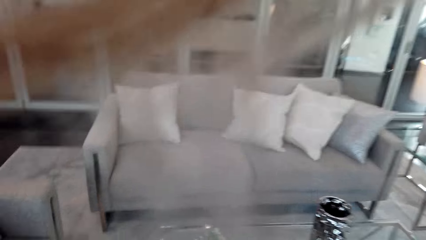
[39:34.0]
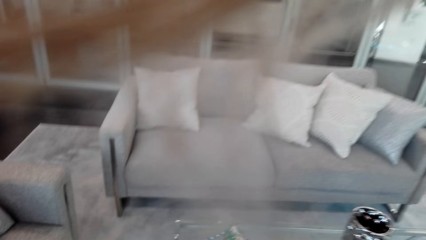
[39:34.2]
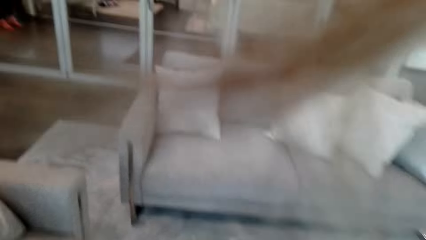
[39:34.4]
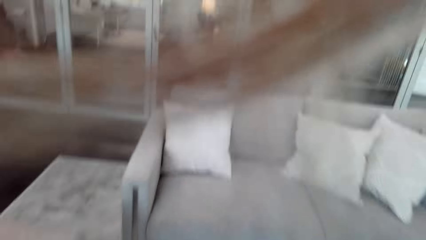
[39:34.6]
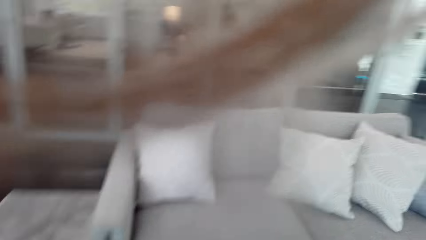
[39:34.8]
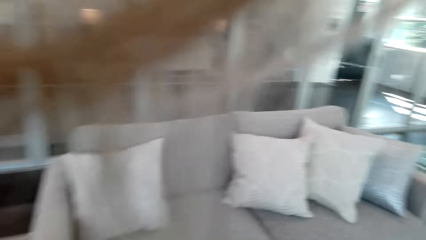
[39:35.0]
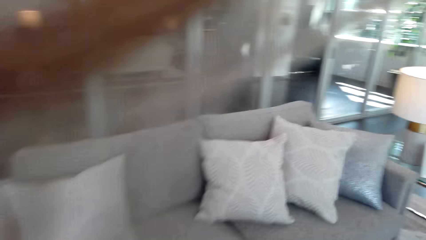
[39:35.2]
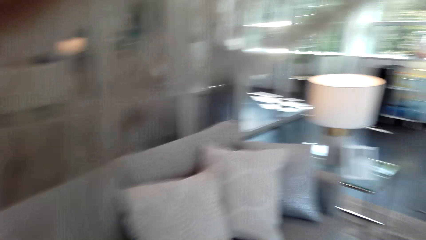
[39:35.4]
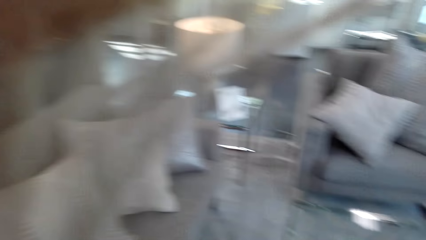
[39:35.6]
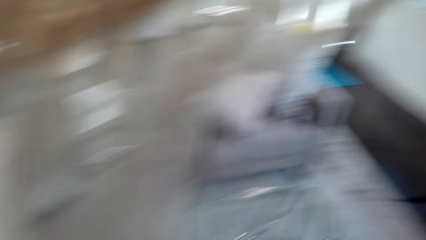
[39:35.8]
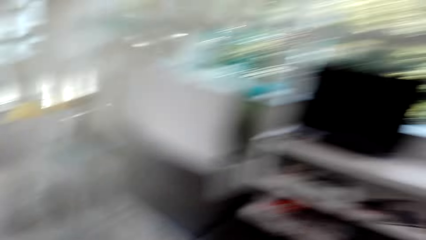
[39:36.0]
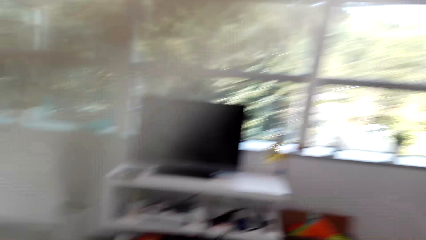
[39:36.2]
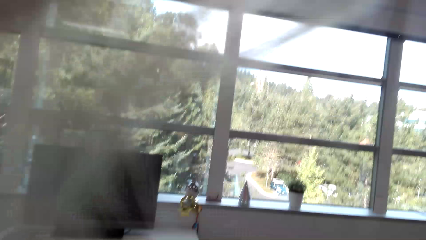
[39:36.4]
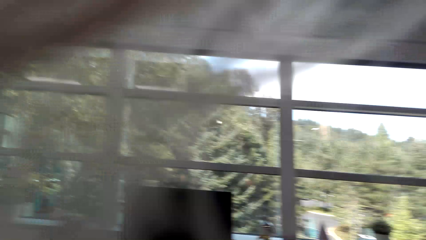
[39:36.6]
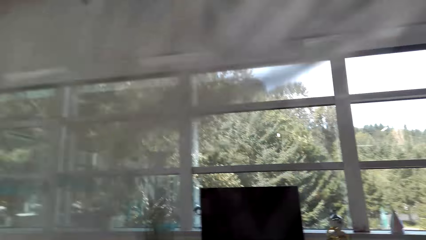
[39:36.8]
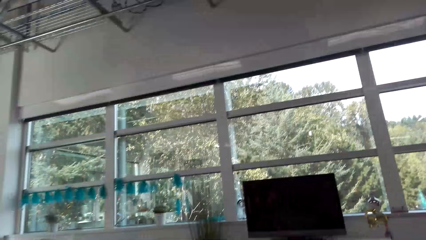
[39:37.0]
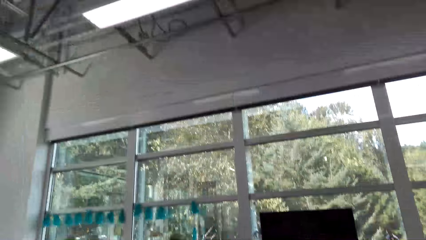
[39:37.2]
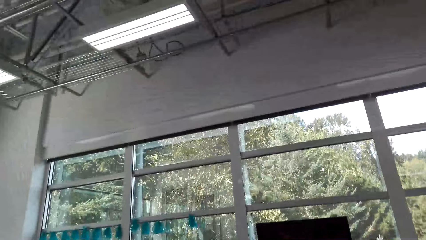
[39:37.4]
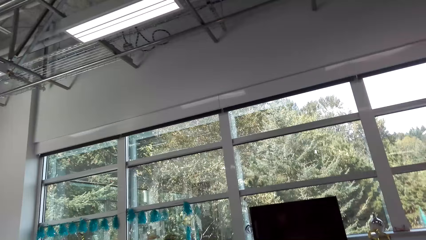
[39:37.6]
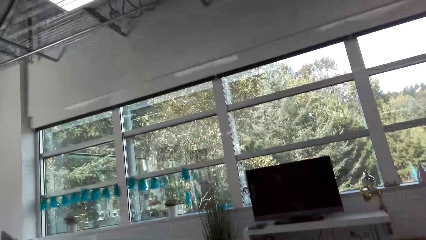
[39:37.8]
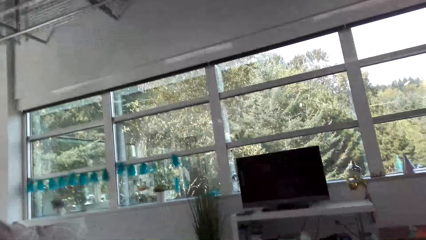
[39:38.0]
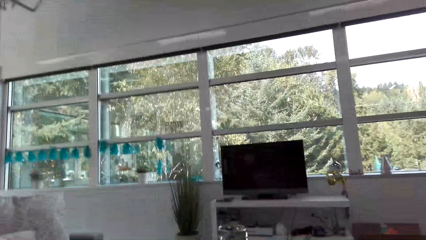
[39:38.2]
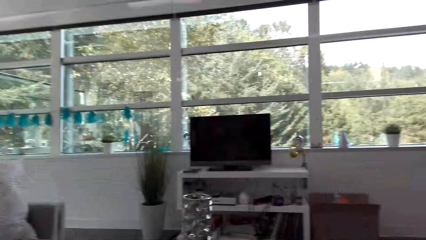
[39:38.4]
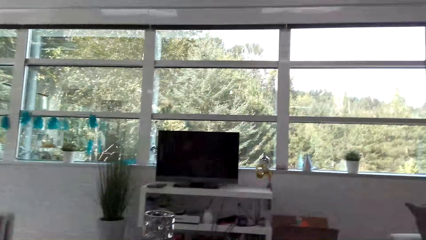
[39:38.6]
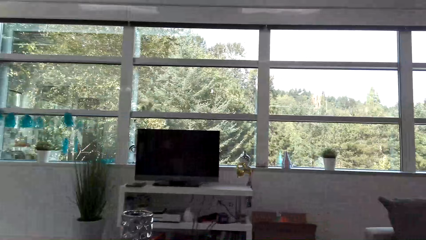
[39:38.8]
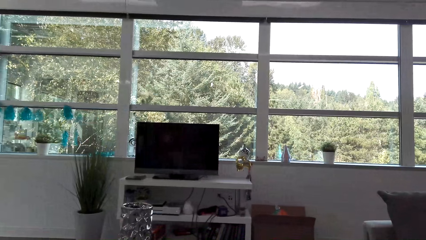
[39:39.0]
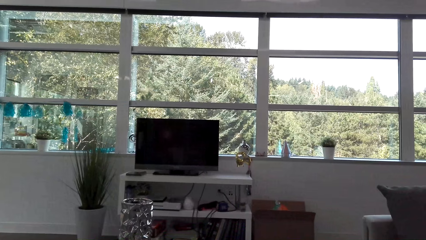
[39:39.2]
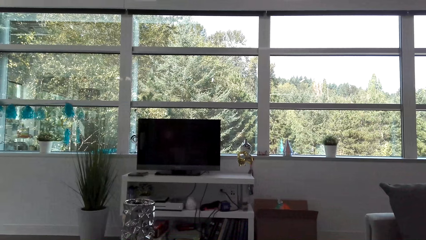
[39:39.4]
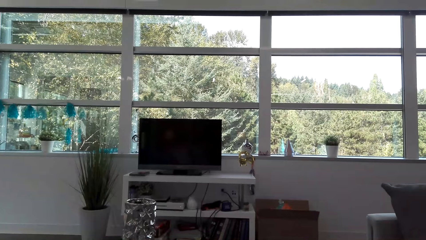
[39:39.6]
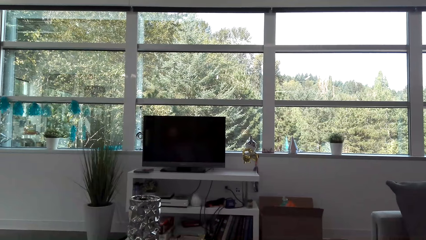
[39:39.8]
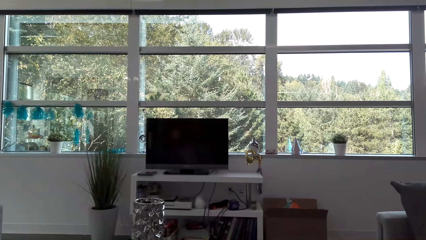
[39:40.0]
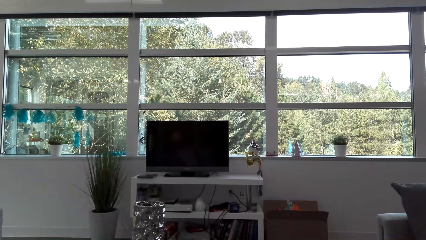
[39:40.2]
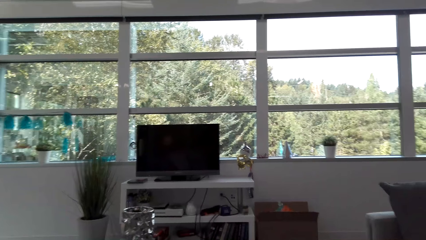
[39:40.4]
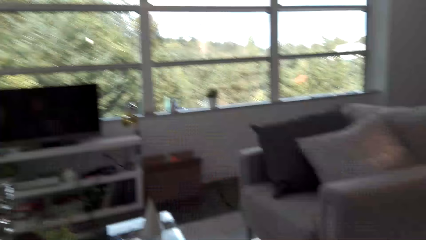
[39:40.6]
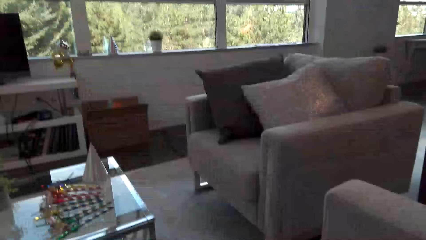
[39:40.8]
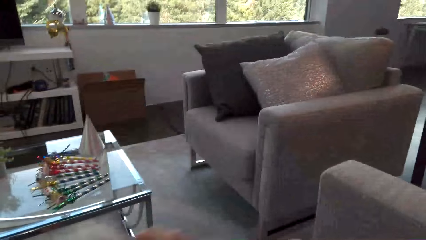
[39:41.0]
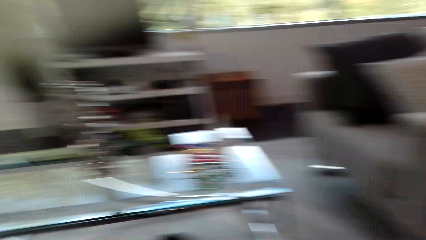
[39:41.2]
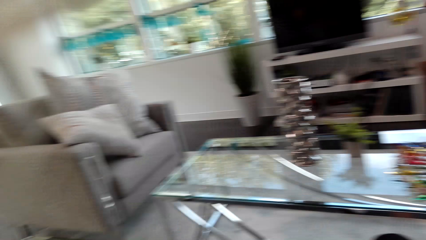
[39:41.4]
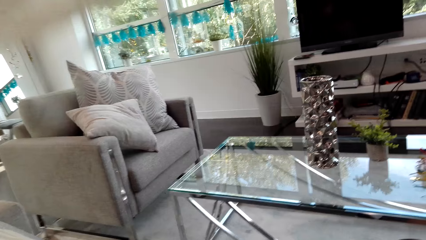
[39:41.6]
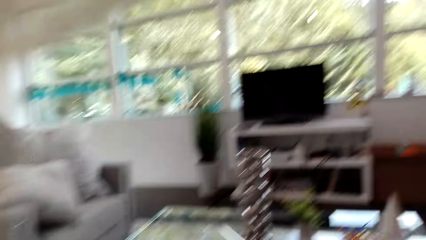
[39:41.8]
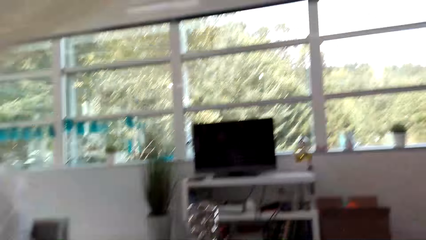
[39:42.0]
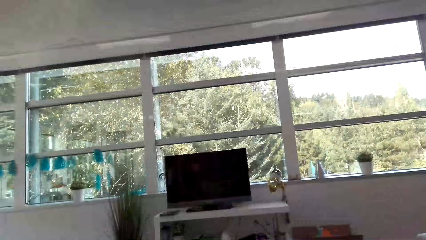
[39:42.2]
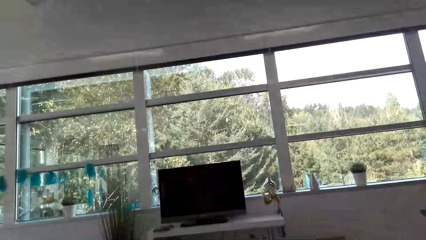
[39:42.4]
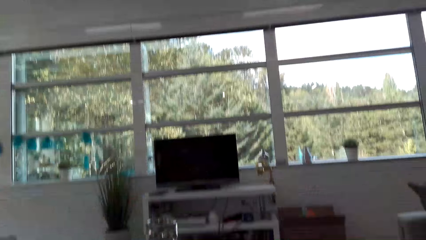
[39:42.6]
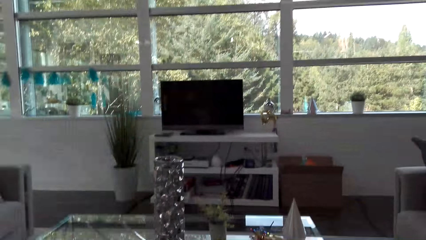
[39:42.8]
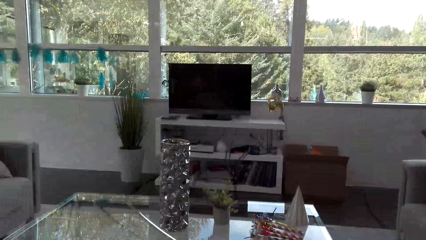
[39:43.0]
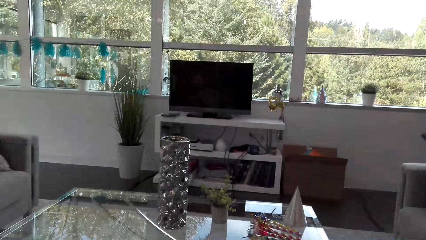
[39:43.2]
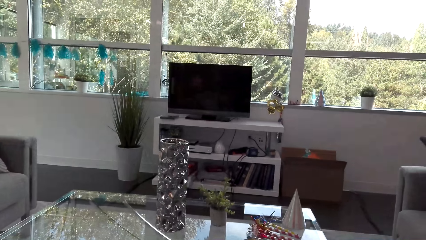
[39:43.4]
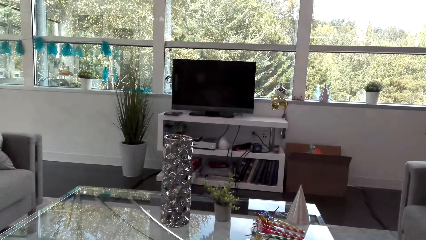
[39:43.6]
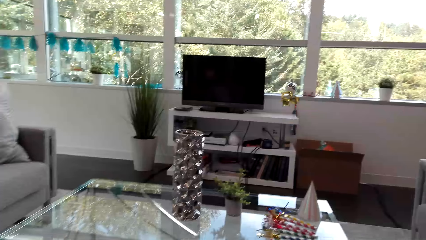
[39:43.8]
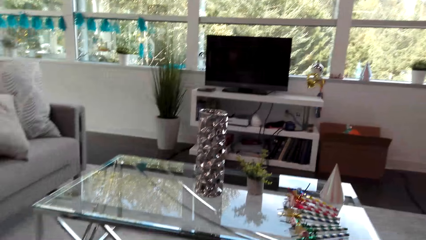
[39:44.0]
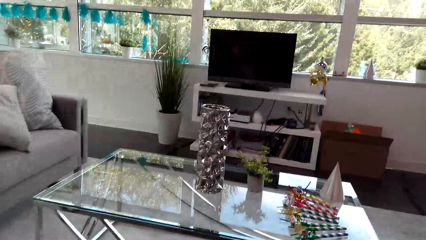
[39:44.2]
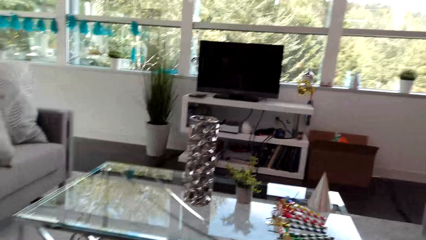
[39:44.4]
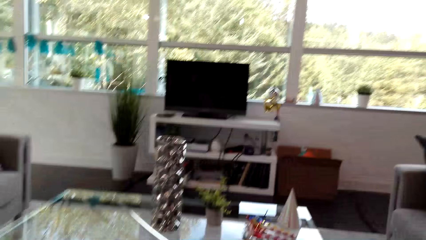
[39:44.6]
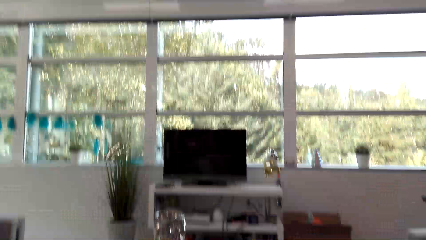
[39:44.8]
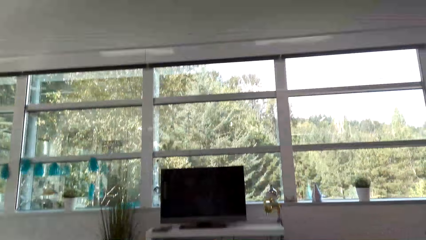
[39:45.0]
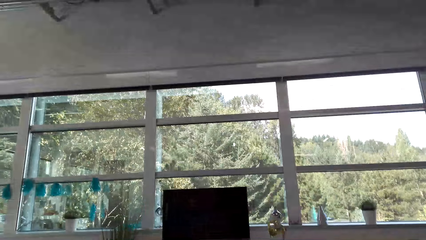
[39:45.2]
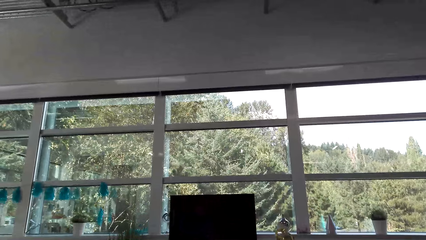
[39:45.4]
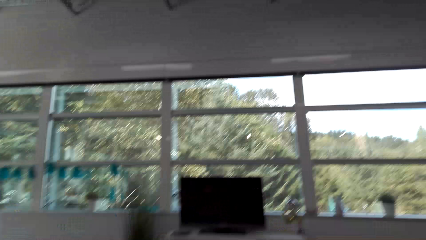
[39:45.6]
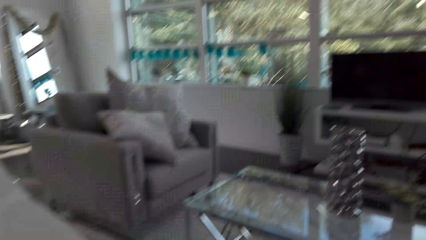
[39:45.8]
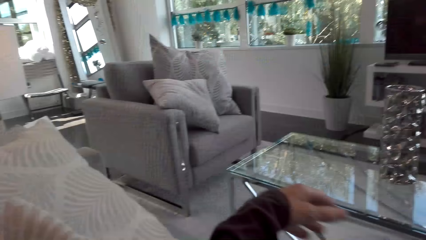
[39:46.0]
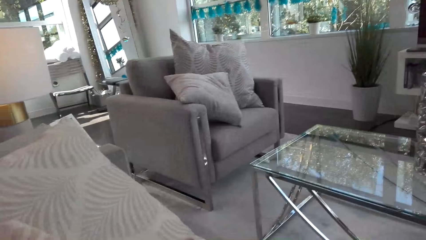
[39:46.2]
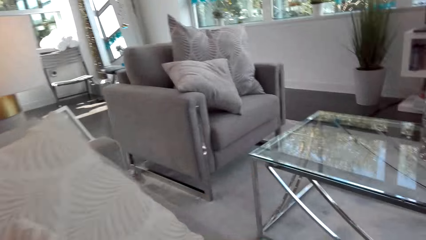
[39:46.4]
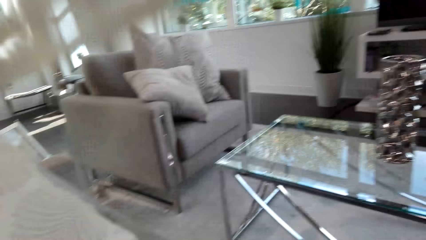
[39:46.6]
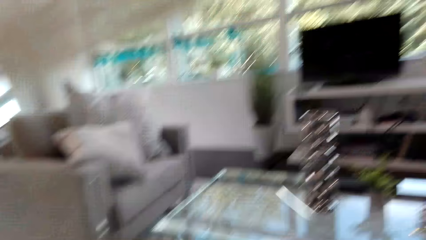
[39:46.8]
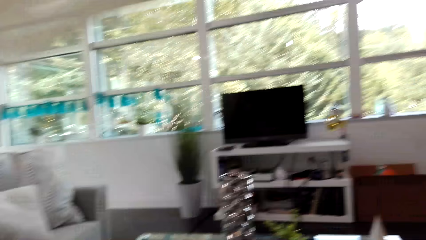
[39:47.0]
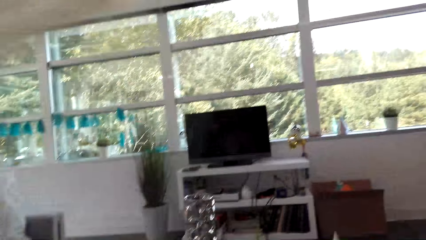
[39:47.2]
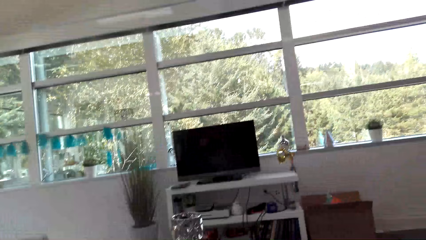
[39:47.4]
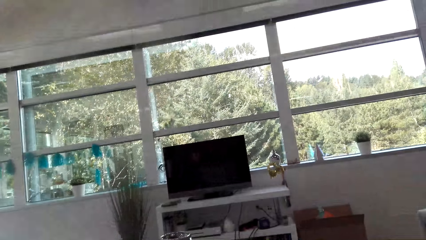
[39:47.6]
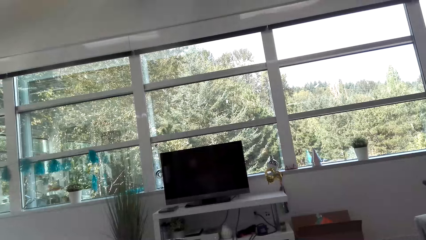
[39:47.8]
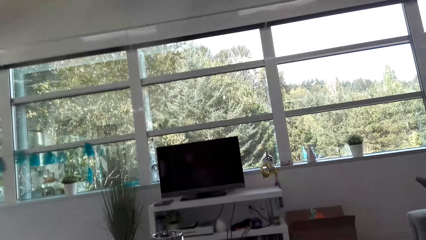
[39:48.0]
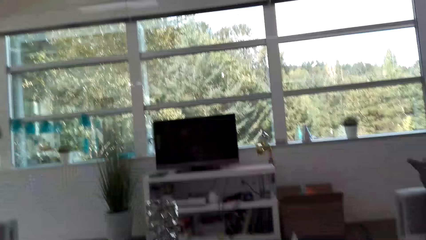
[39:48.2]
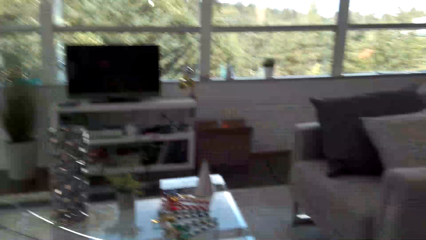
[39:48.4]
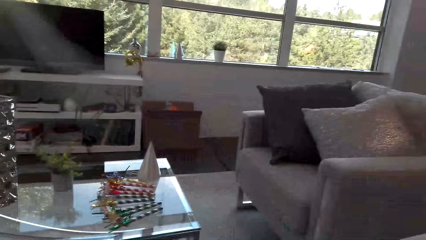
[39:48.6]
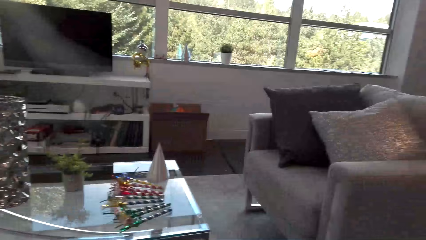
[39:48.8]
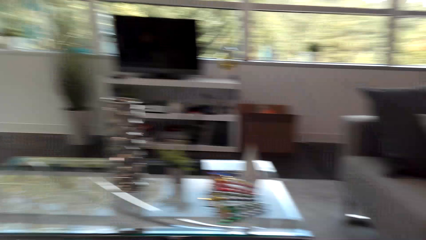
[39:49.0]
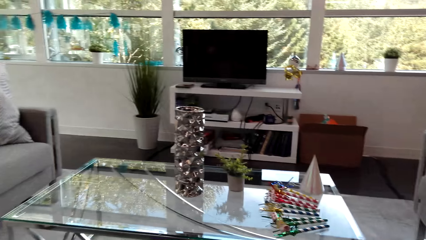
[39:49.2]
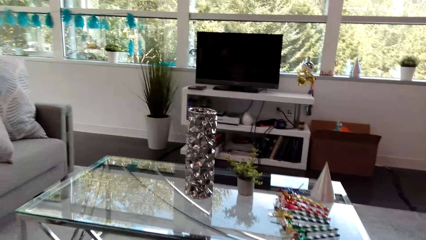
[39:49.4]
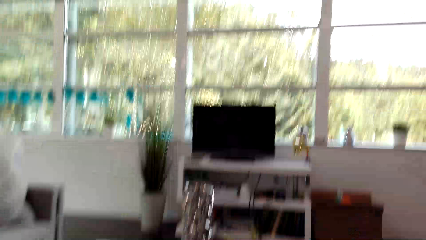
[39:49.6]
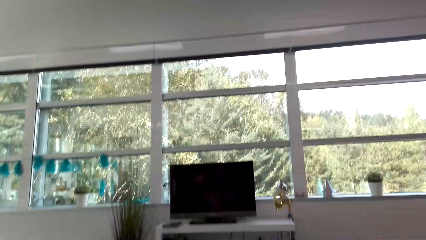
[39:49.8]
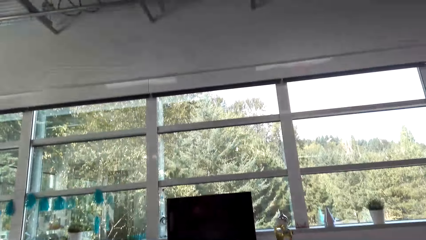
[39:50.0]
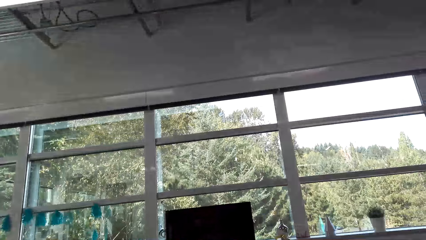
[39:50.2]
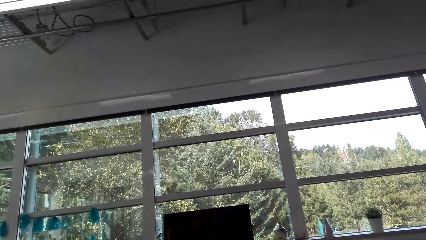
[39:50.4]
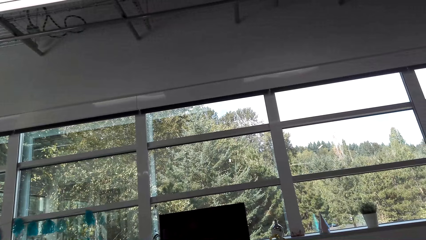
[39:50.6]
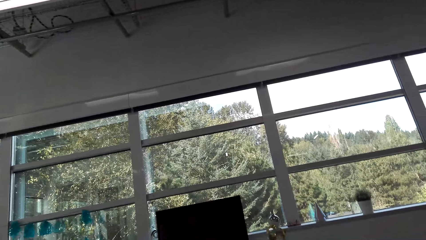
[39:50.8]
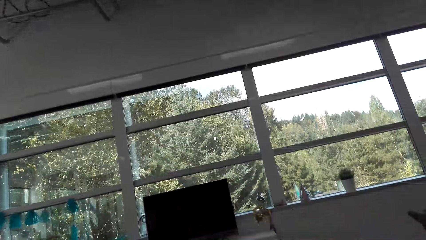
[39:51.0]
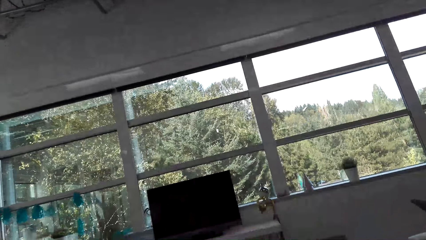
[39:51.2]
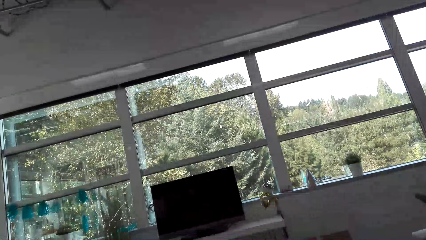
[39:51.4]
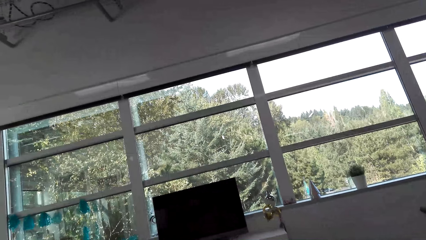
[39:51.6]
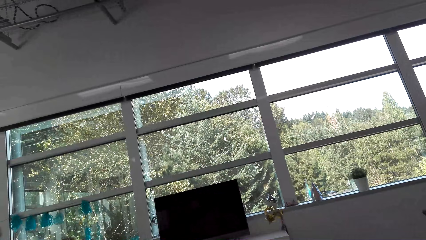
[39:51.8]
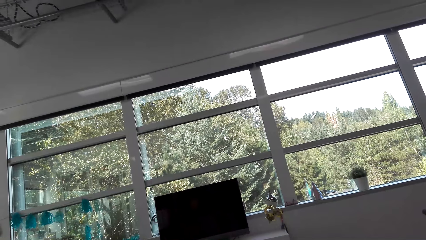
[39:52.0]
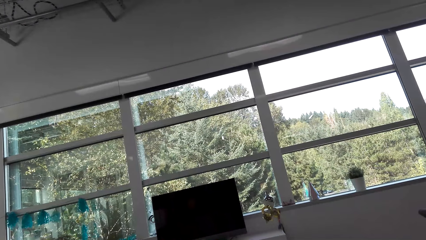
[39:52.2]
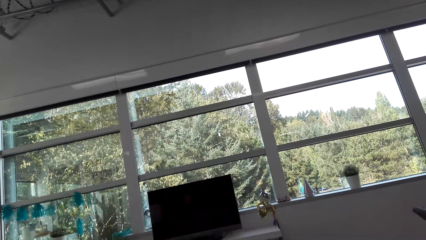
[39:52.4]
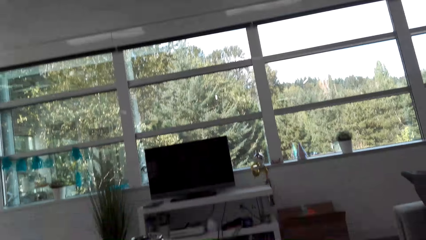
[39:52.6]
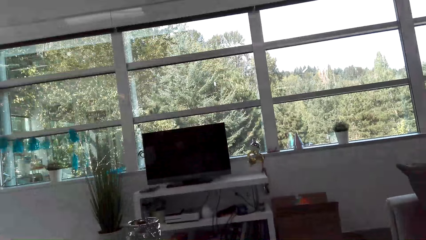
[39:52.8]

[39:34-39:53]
The camera wearer walks around the living room. They stand beside the table. They sit on the seat. They look around the house.
